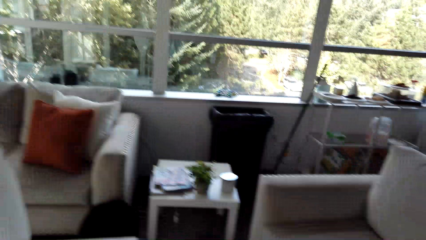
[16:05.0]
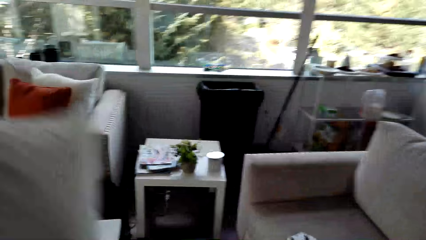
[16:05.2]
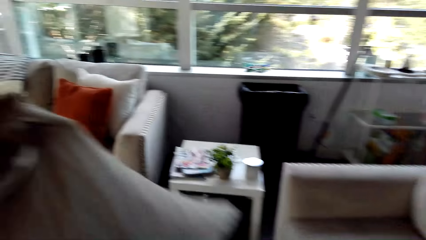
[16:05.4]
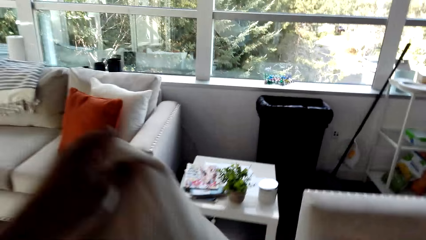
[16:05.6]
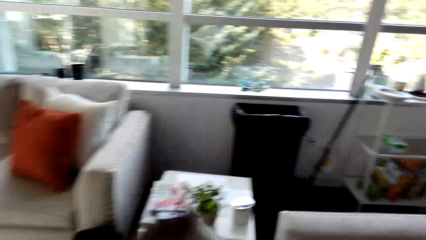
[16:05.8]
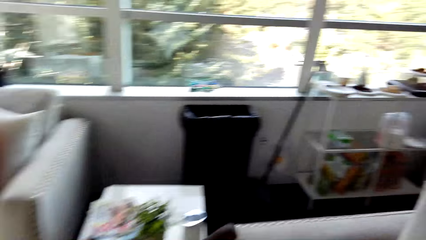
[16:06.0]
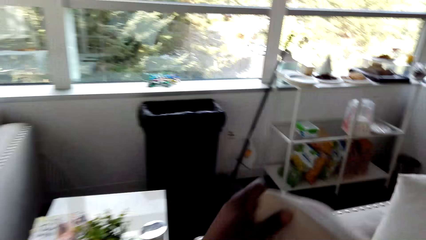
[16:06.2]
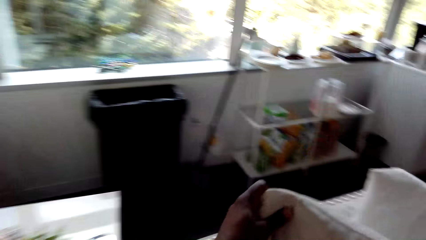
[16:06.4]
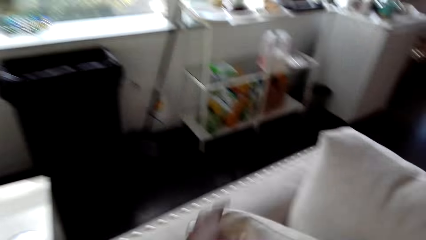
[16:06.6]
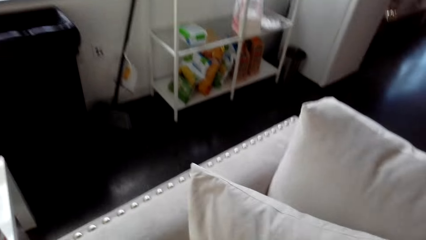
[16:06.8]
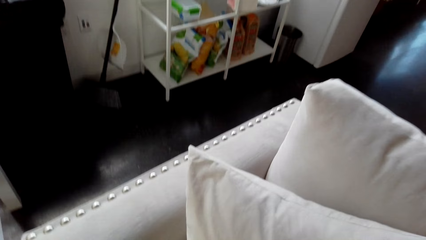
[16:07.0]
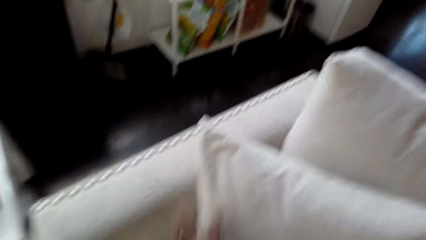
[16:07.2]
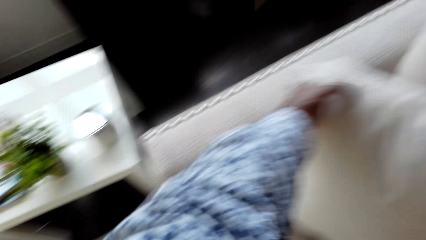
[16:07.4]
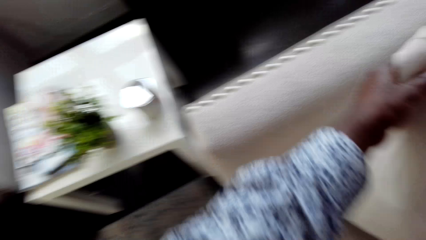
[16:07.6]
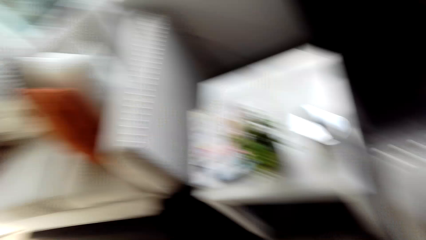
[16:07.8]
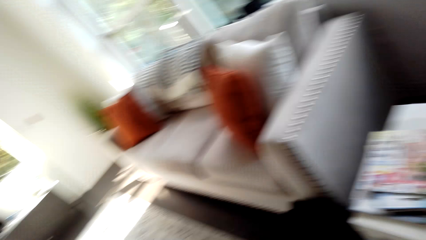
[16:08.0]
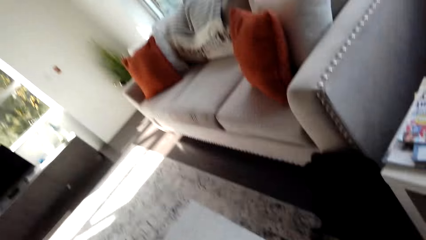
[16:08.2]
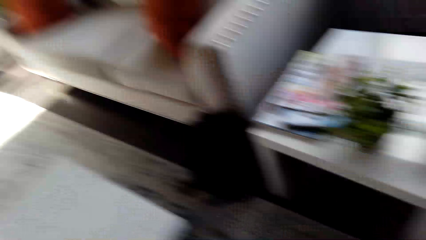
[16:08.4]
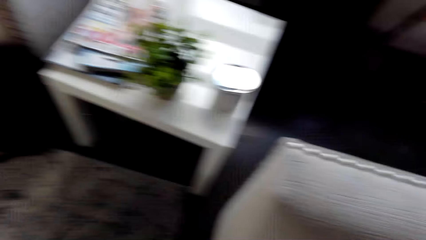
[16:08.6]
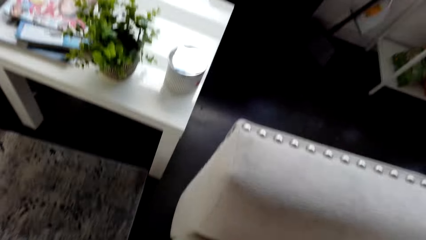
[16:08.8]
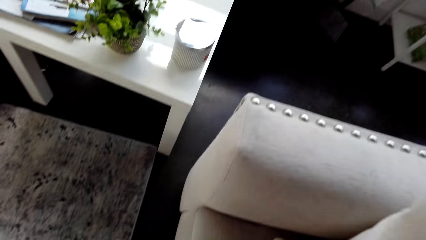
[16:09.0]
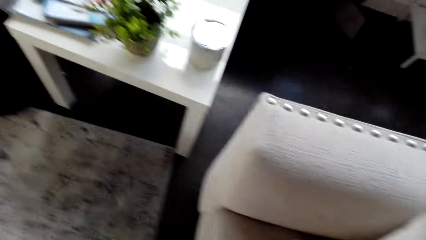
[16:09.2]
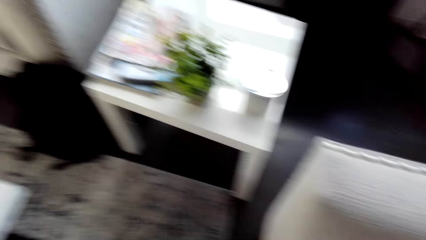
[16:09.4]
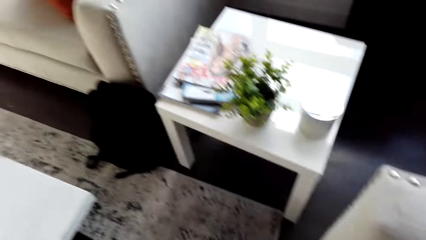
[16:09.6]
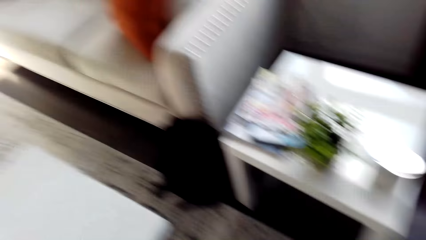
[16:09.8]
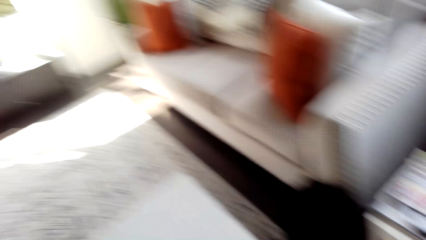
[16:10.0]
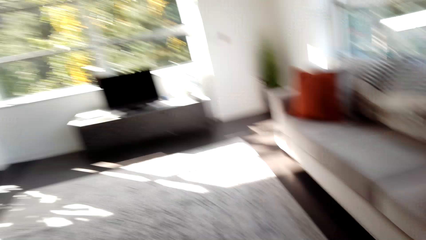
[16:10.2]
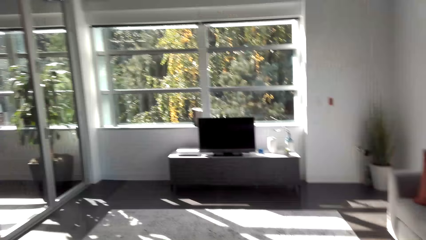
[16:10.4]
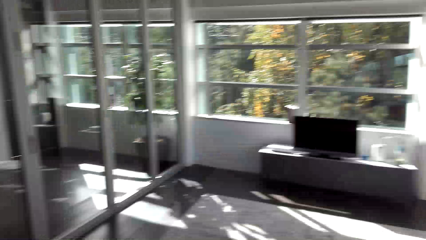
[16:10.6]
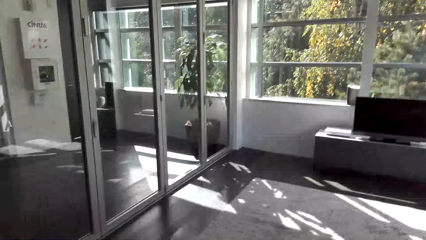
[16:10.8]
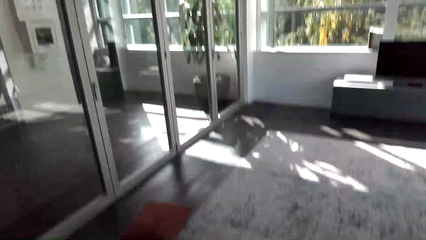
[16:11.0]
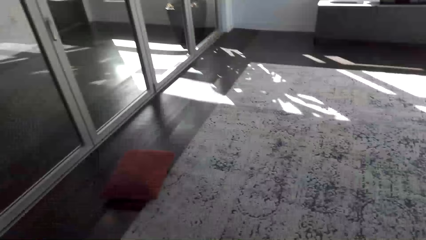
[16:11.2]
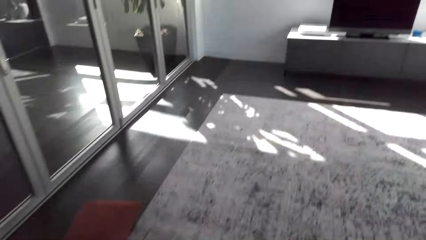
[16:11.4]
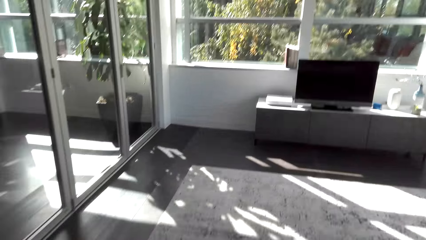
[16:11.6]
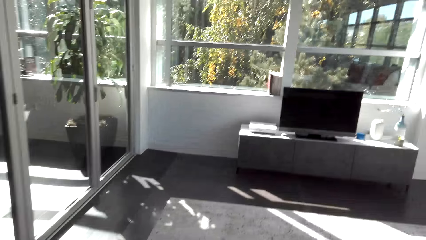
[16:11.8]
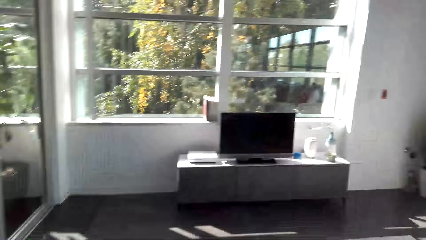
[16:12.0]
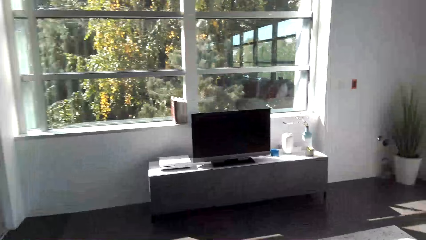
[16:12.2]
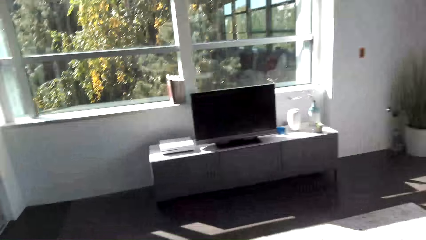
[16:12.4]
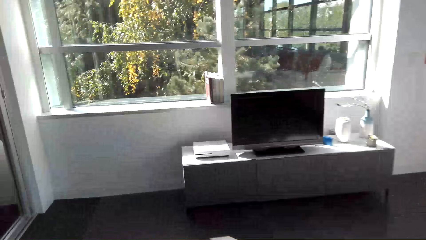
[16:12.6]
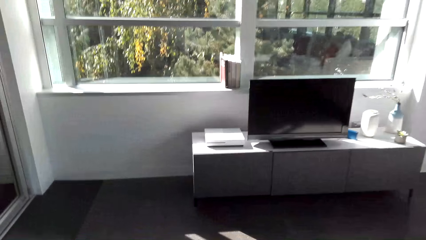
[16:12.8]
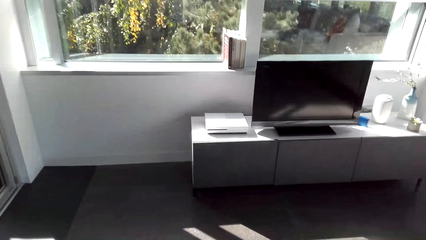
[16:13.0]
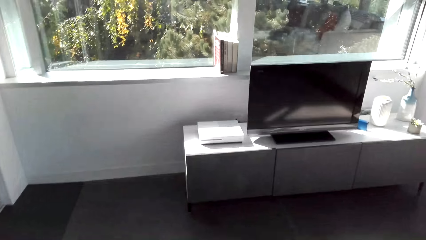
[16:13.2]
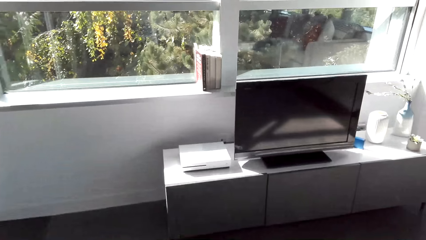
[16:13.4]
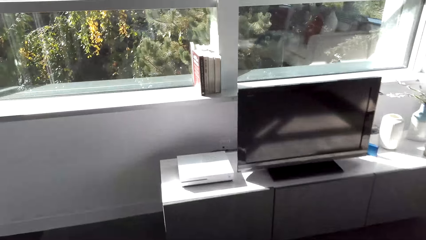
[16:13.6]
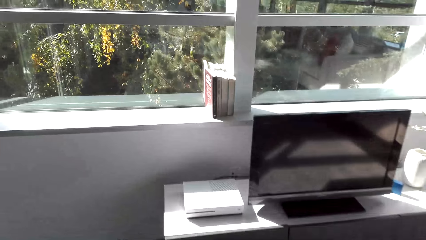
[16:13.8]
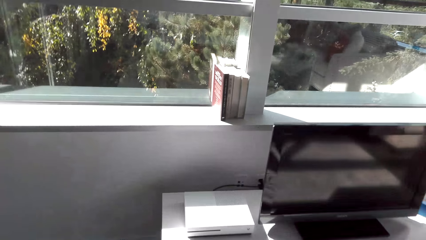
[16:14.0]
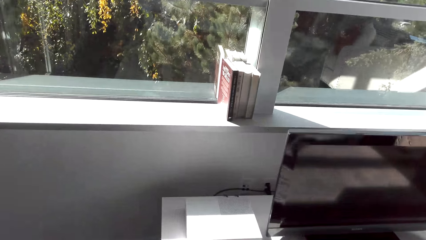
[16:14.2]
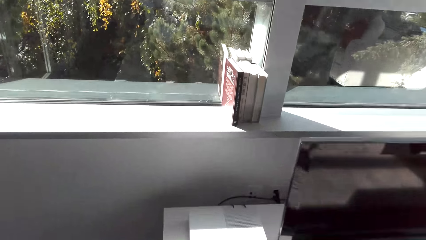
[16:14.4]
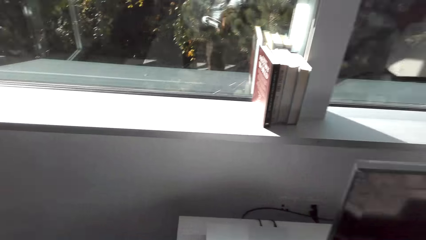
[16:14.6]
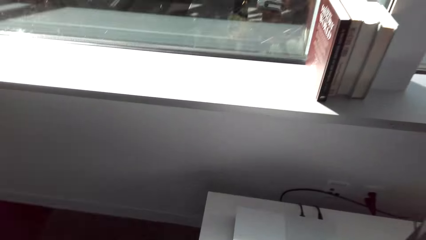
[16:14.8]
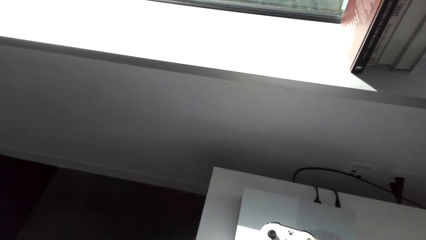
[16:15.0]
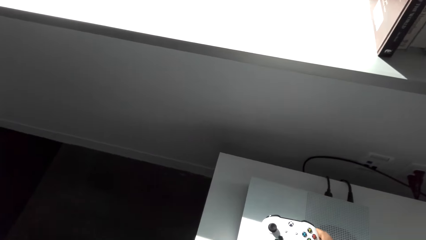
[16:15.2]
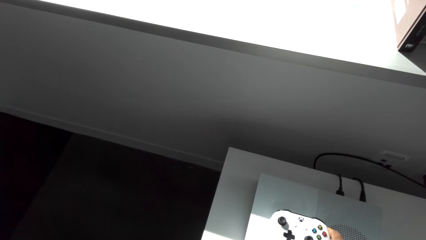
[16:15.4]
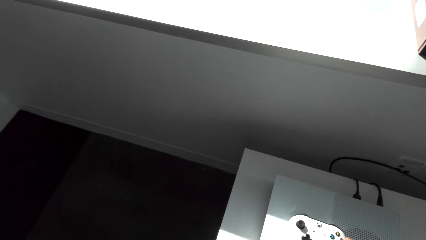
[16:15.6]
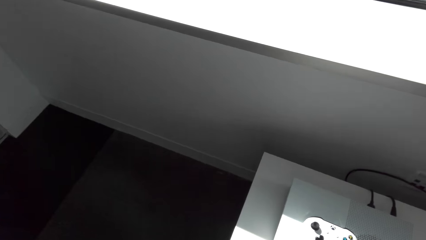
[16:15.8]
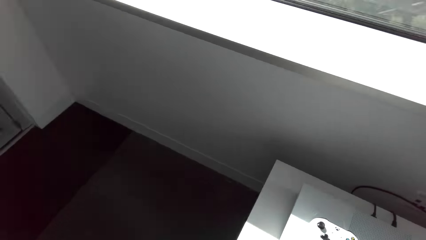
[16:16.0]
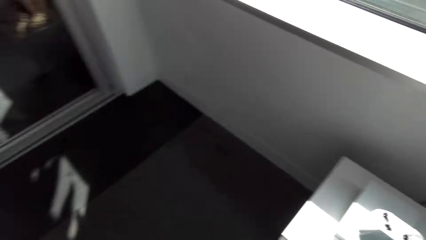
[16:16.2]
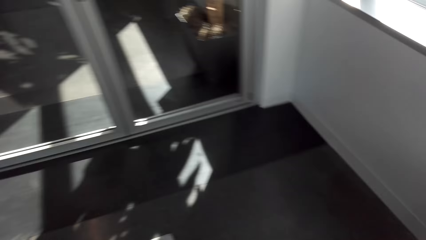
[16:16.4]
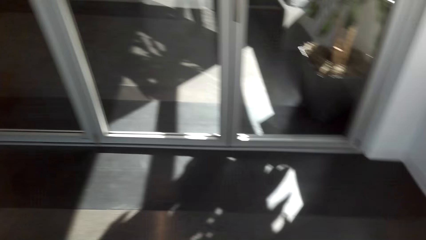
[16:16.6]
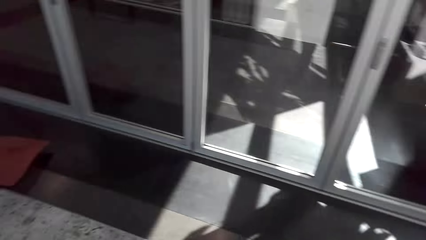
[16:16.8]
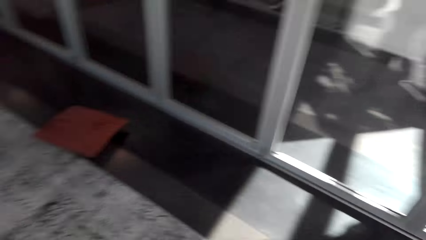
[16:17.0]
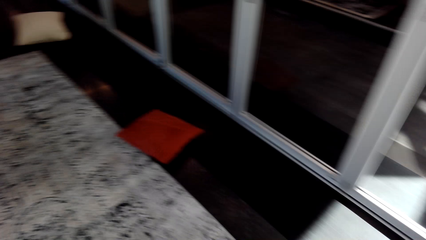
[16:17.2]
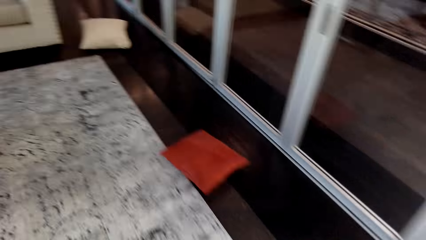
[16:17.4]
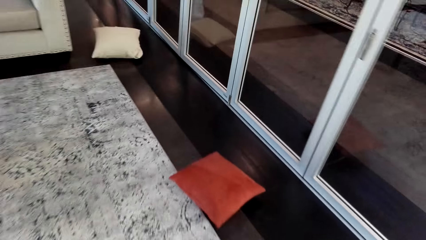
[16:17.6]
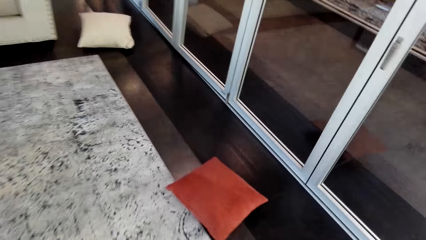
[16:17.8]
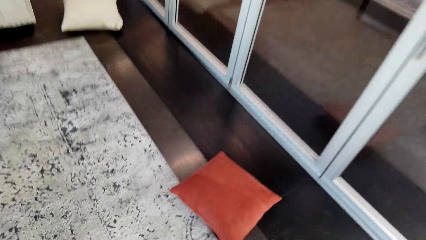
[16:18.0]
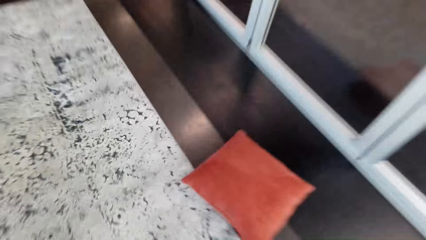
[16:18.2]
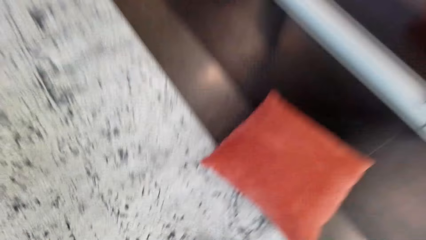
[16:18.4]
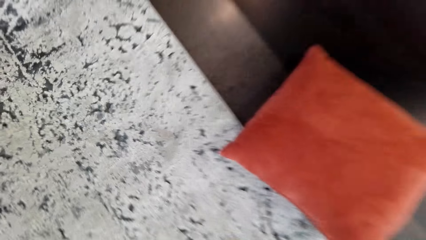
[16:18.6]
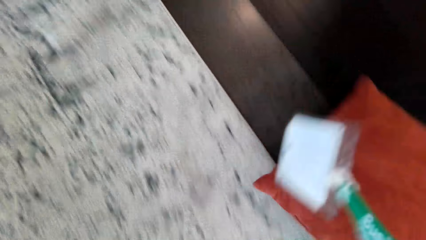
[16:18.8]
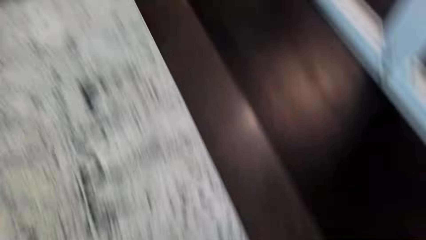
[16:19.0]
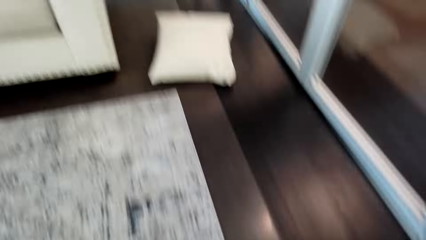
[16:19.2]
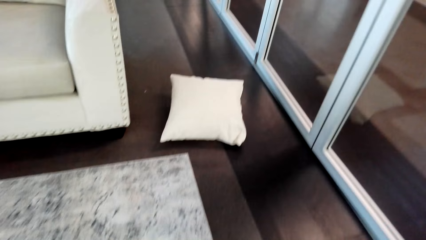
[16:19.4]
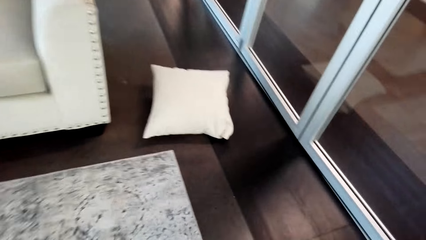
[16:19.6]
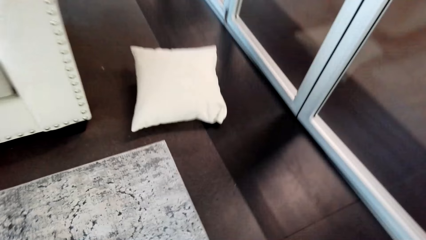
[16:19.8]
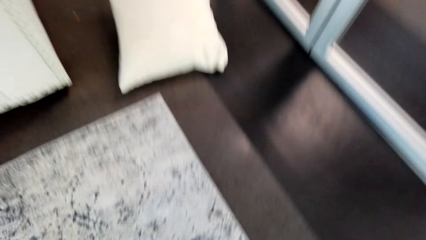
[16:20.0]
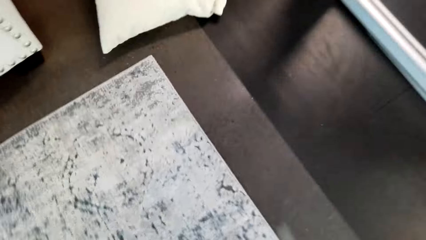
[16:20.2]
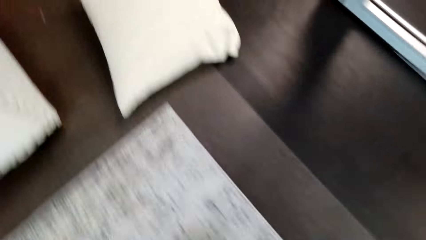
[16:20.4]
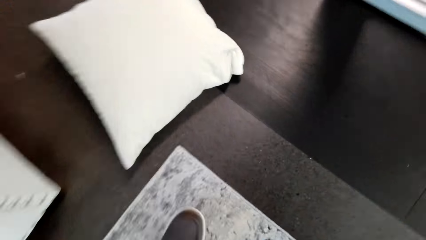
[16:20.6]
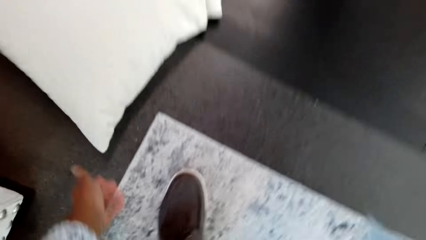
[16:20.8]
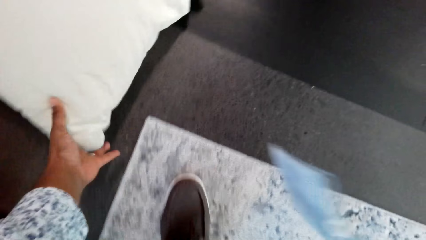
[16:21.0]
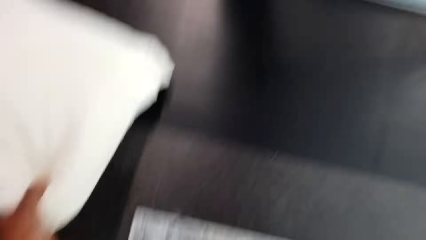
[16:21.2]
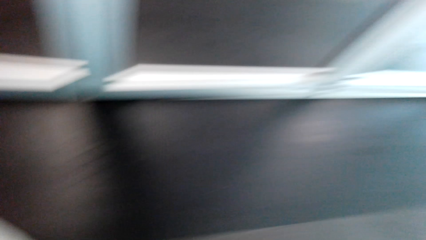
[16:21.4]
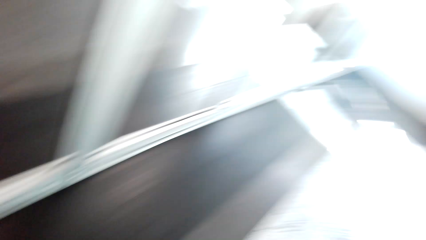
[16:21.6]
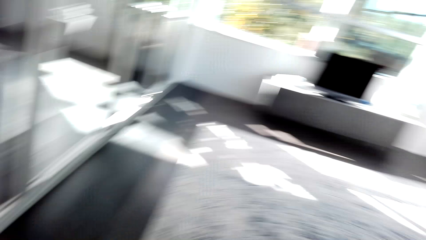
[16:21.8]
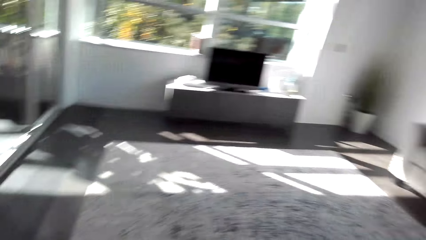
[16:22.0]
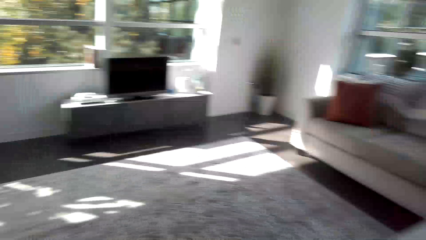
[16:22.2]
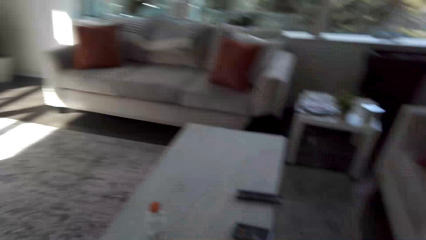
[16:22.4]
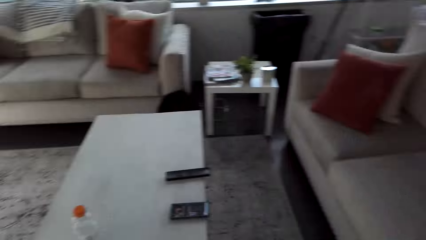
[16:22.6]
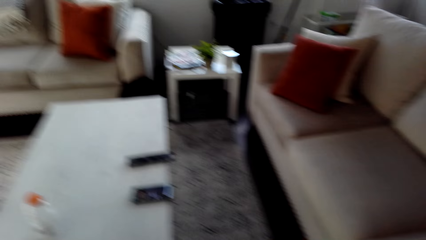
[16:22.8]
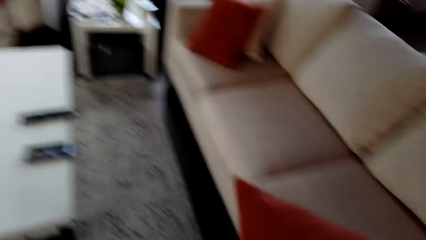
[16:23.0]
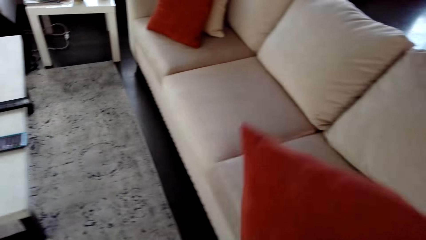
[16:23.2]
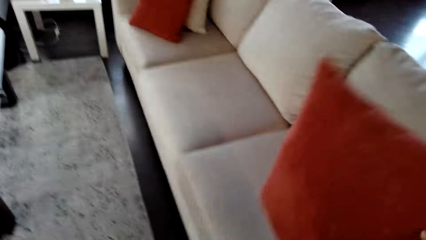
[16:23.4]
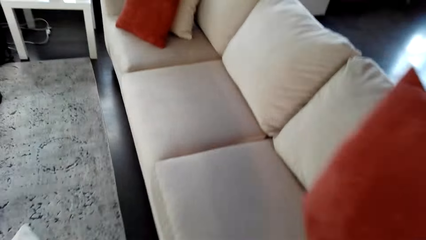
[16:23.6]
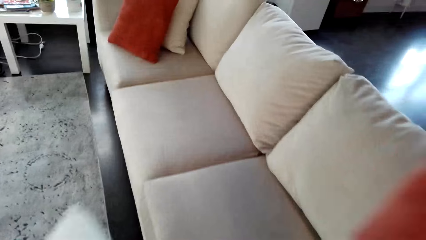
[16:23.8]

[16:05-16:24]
The camera wearer puts a cushion on the sofa set. They arrange the pillows on the chair. They walk across the house. They turn around. They walk towards the window. They put a PS4 game console on the television stand. They walk across the house. They turn around. They pick up the pillow on the floor. They walk towards the pillow. They pick up the pillow on the floor. They walk across the house. They turn around.
